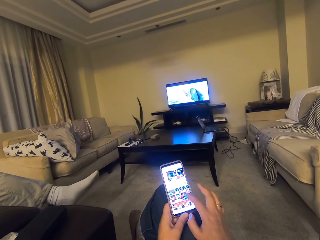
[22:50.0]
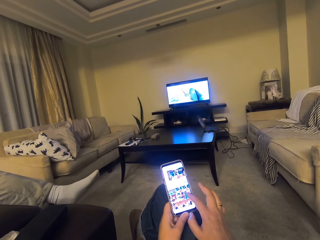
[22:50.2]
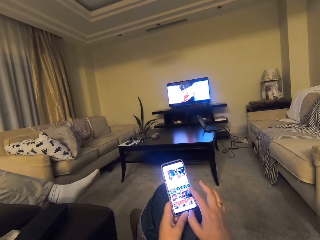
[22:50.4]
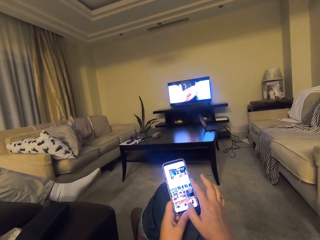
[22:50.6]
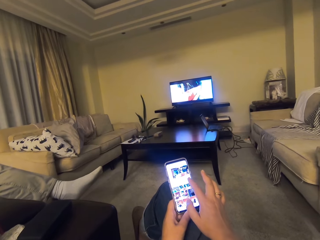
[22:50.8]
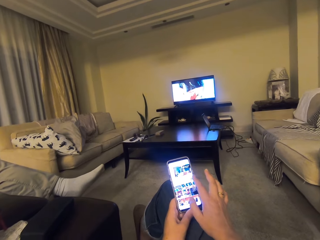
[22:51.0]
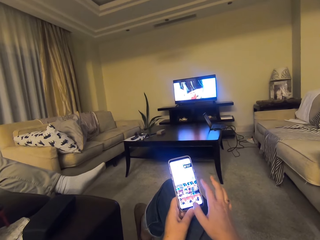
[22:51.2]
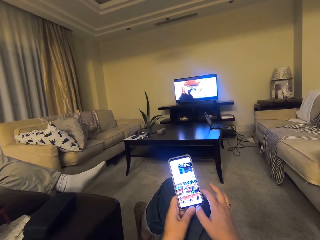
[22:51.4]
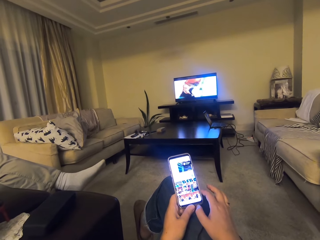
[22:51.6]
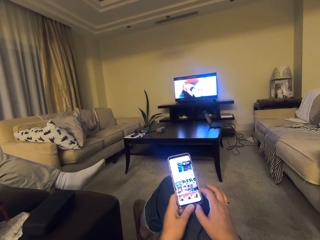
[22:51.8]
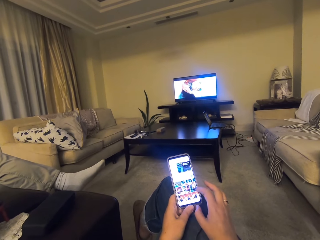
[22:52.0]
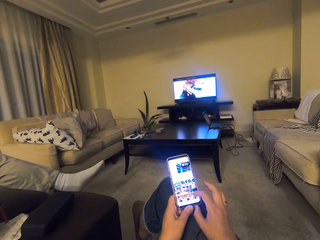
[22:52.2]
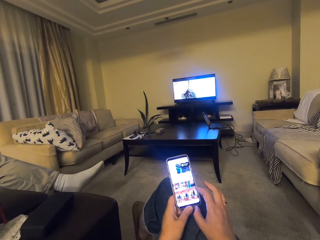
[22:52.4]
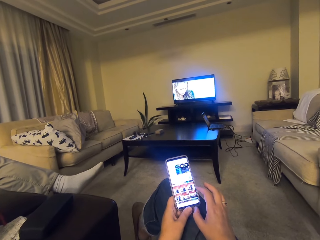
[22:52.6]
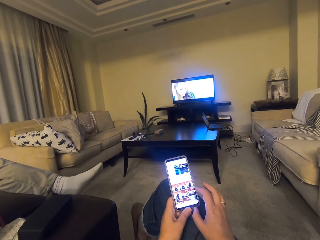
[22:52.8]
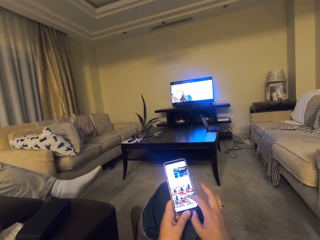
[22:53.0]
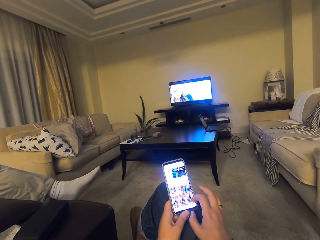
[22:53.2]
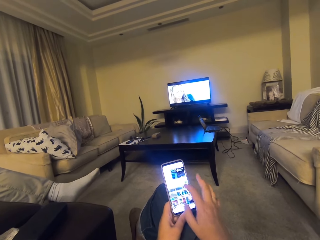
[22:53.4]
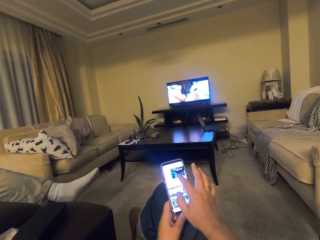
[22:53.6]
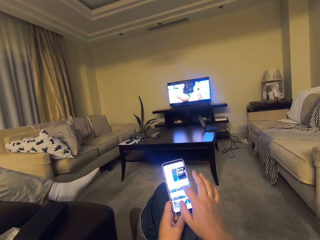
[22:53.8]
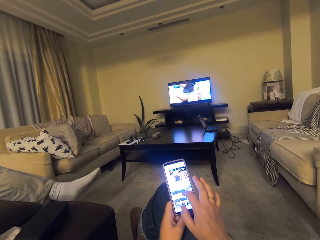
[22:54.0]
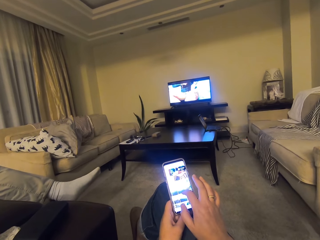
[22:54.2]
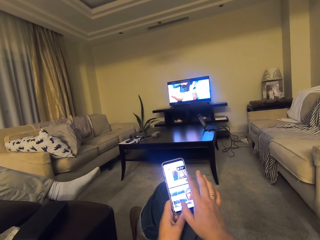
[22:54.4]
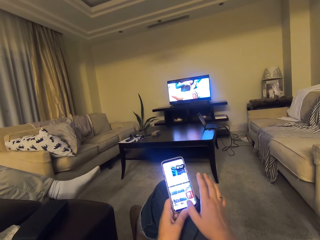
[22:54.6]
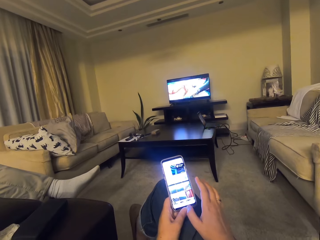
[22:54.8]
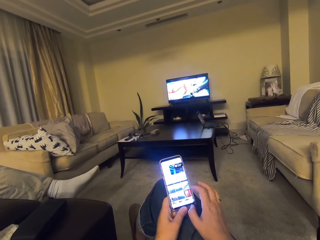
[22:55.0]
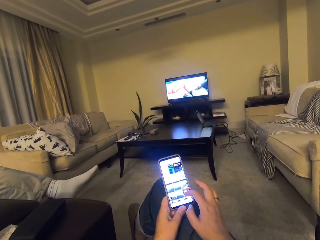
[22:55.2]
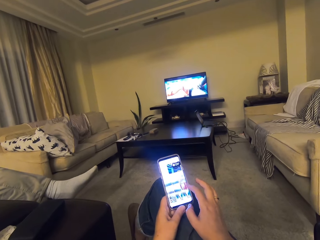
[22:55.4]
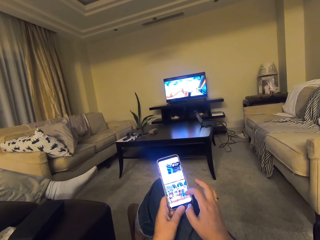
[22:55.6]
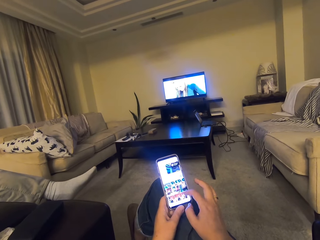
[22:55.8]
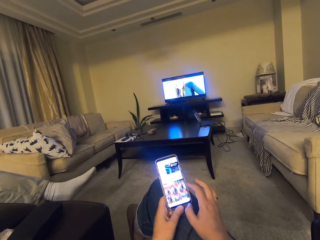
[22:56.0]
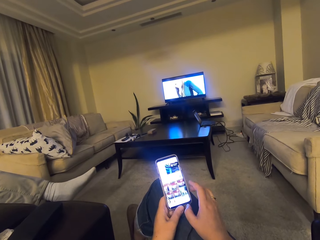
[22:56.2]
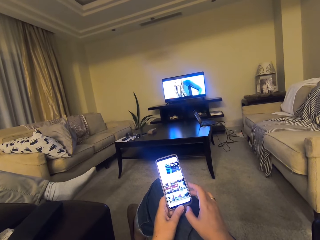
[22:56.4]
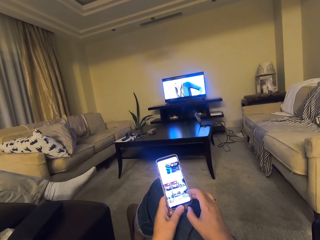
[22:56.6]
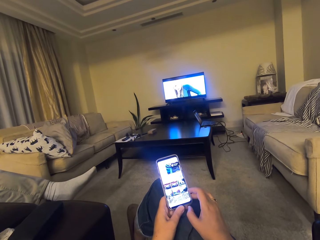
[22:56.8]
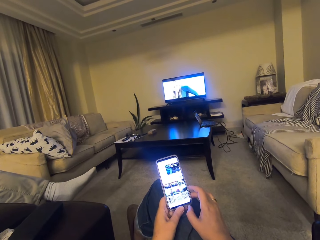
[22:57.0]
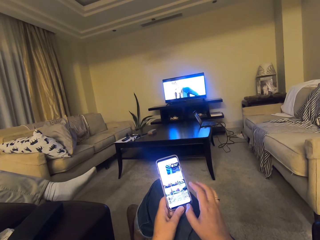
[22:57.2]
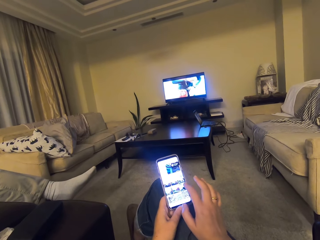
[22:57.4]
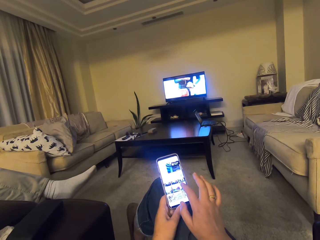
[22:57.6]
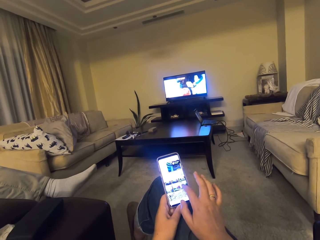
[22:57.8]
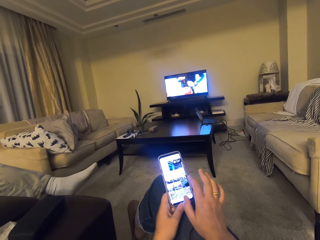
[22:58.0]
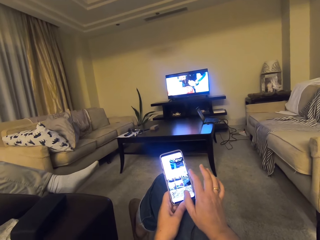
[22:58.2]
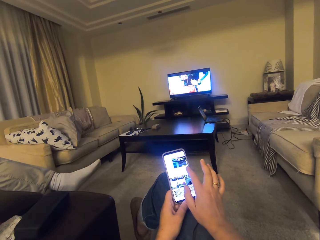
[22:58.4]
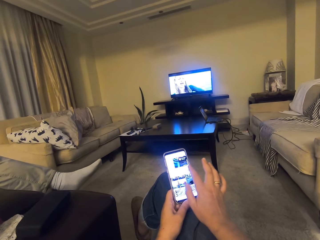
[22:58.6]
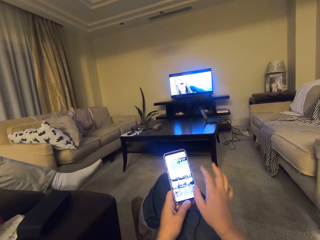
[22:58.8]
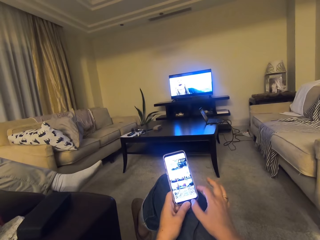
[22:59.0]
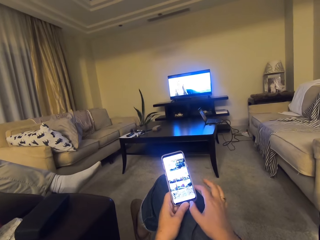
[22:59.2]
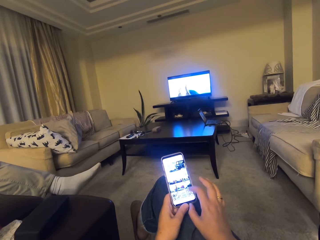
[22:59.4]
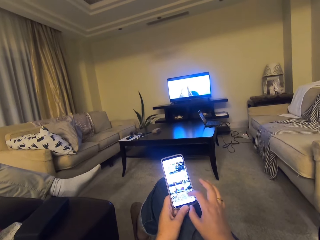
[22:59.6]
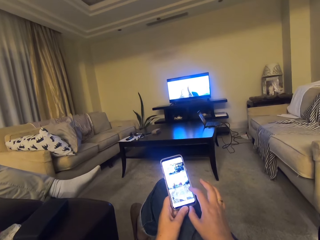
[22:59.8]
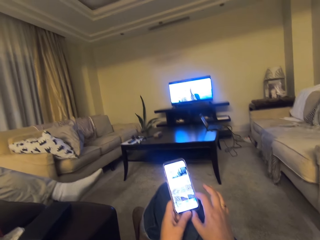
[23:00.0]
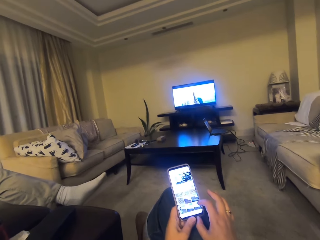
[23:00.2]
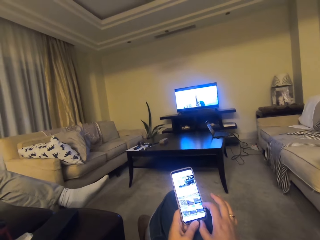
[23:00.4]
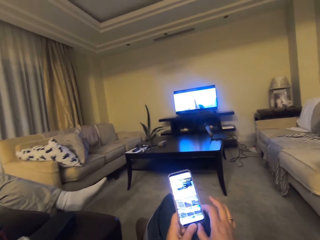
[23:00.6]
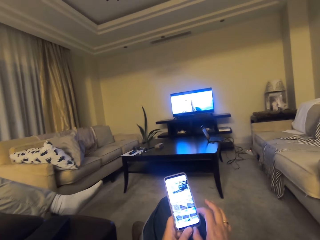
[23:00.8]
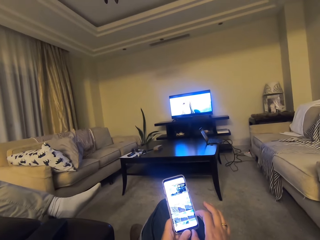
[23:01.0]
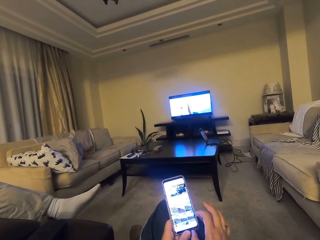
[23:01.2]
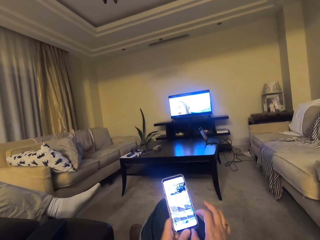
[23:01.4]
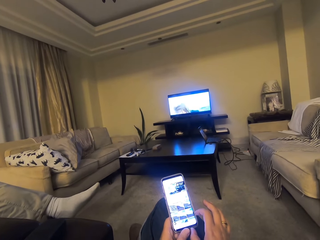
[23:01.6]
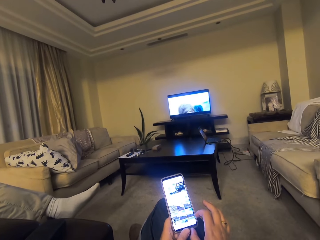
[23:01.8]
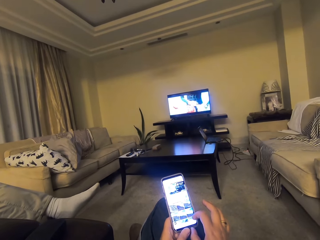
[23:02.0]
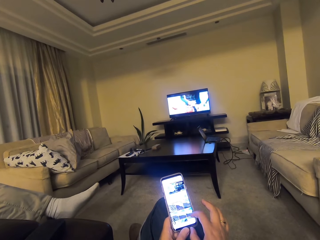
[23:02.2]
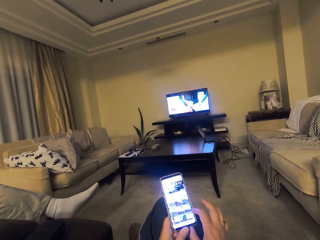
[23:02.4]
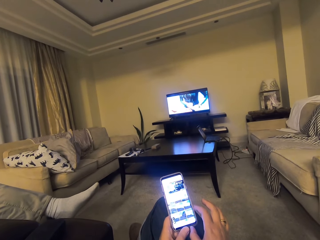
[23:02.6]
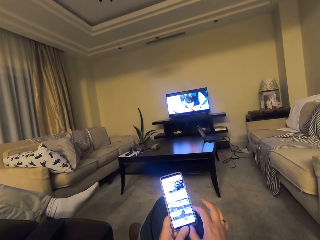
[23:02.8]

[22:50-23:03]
The camera wearer scrolls up their phone. They scroll up their phone again. They use the phone and talk. They scroll down their phone, scroll up their phone, click on the phone, click on their phone, and scroll up their phone.

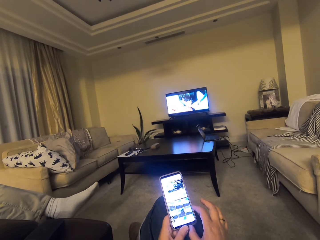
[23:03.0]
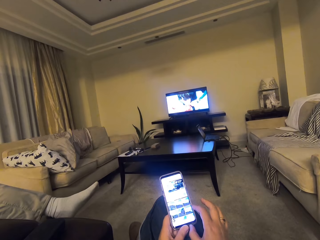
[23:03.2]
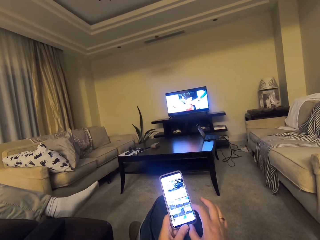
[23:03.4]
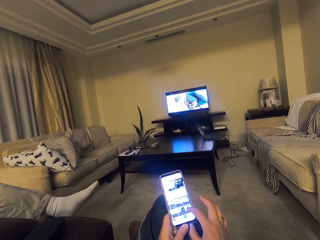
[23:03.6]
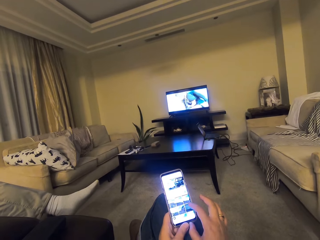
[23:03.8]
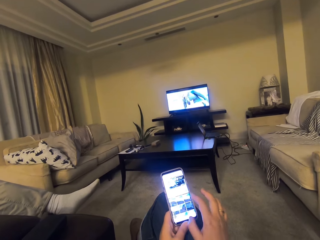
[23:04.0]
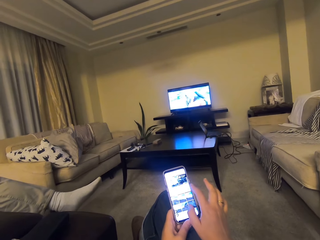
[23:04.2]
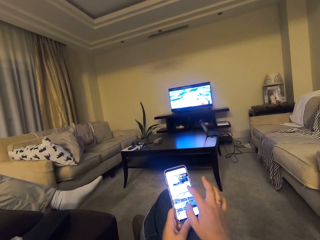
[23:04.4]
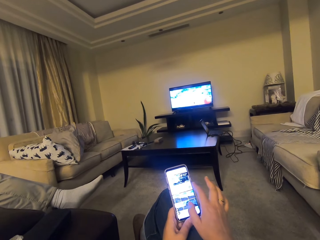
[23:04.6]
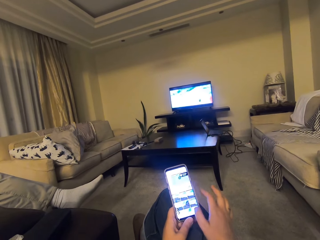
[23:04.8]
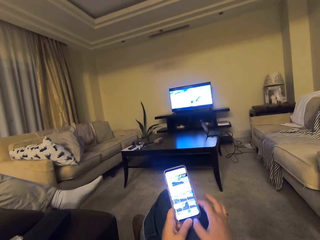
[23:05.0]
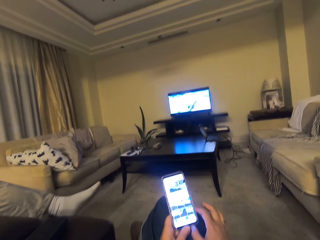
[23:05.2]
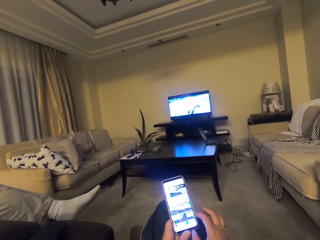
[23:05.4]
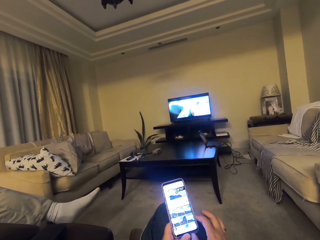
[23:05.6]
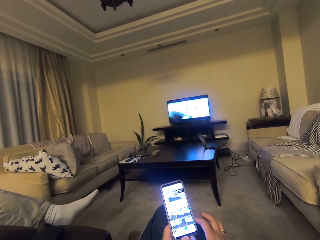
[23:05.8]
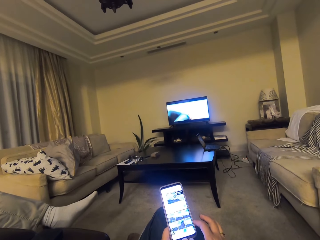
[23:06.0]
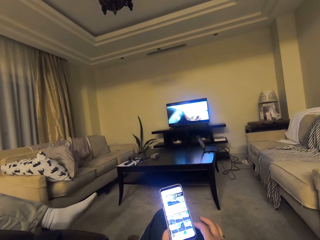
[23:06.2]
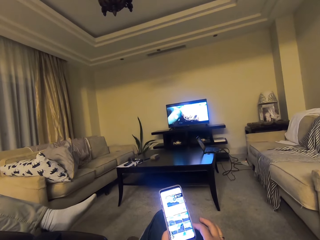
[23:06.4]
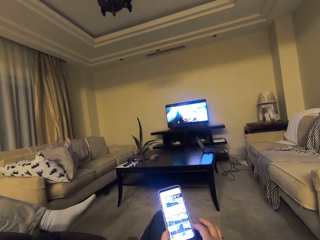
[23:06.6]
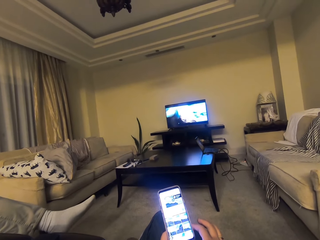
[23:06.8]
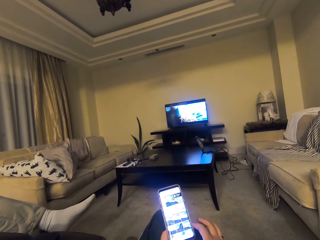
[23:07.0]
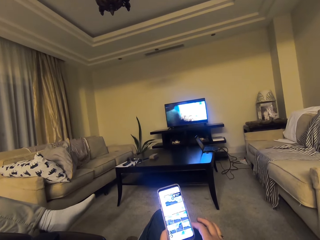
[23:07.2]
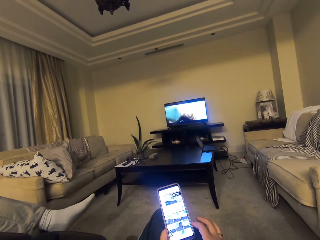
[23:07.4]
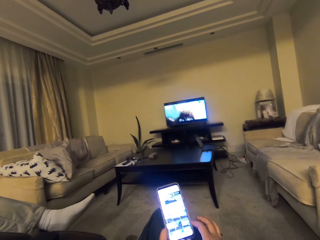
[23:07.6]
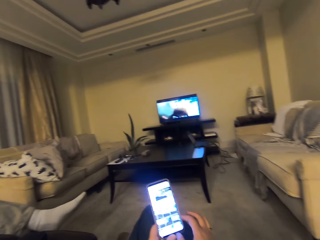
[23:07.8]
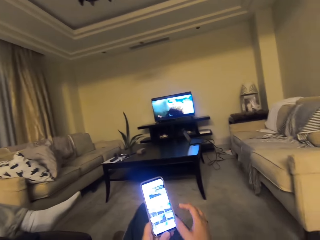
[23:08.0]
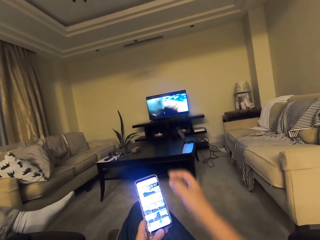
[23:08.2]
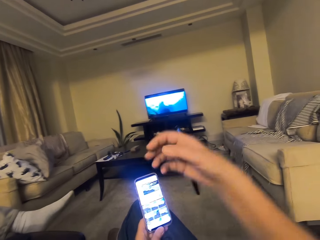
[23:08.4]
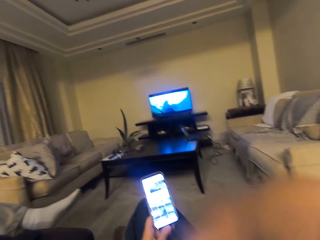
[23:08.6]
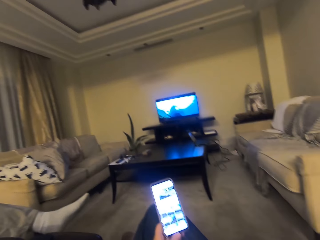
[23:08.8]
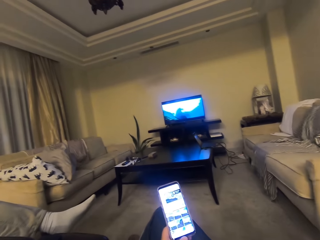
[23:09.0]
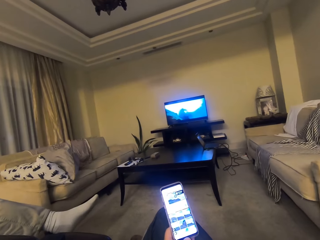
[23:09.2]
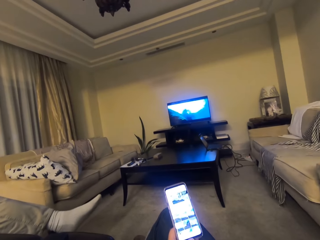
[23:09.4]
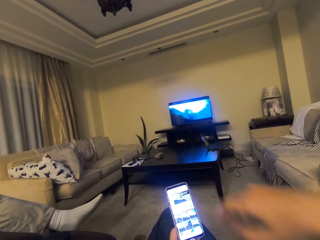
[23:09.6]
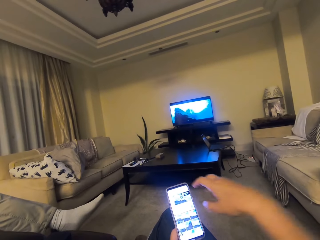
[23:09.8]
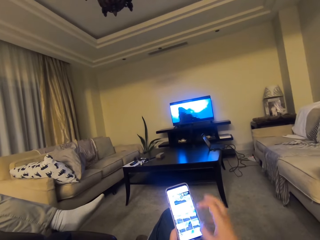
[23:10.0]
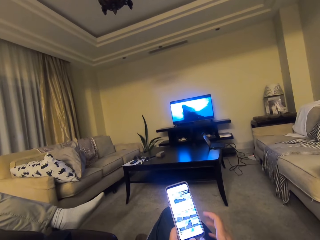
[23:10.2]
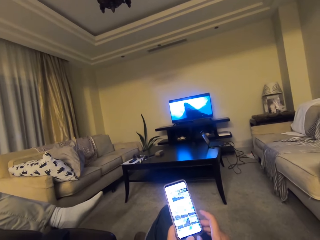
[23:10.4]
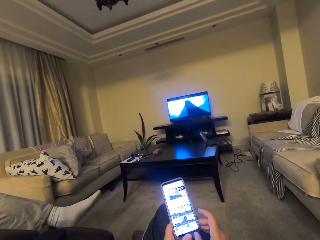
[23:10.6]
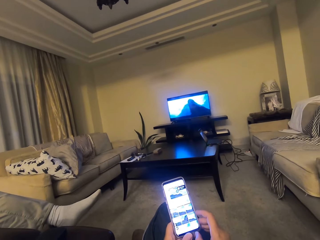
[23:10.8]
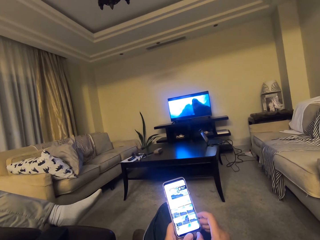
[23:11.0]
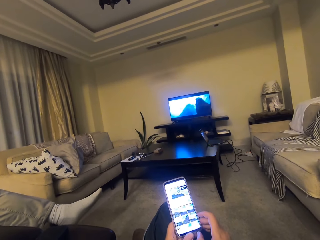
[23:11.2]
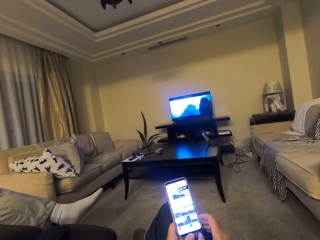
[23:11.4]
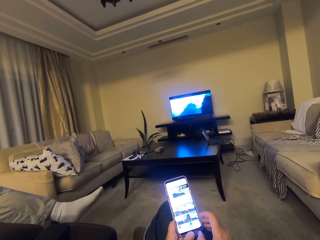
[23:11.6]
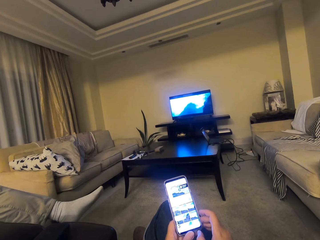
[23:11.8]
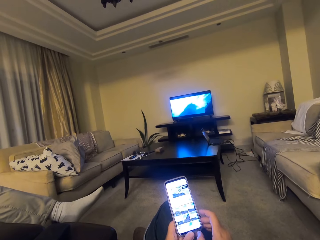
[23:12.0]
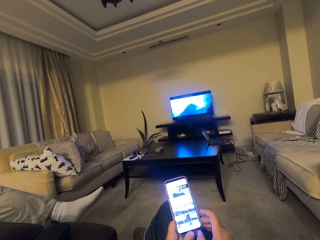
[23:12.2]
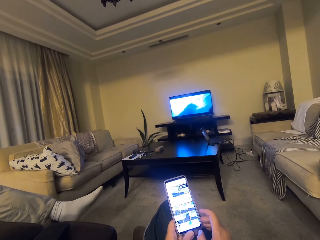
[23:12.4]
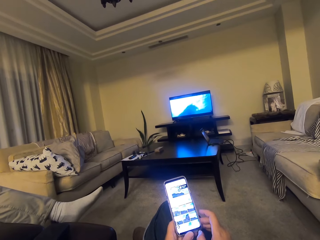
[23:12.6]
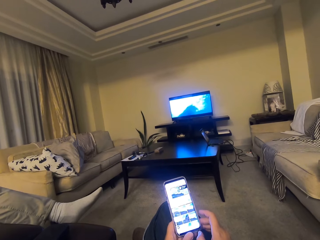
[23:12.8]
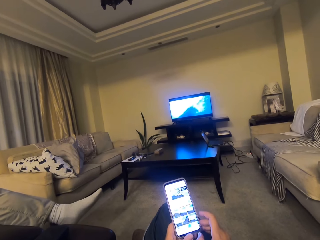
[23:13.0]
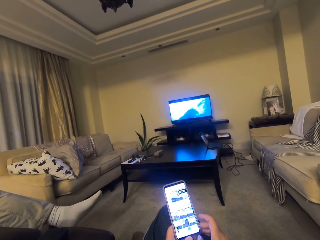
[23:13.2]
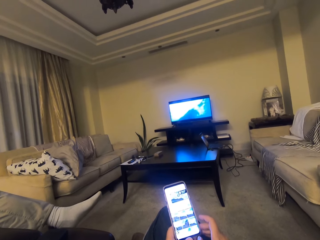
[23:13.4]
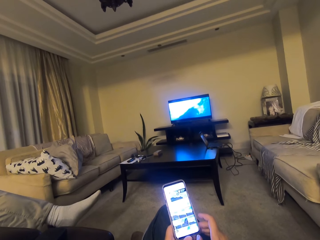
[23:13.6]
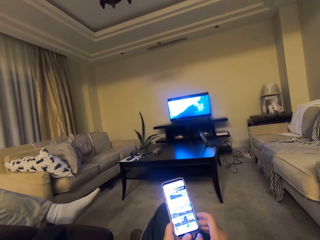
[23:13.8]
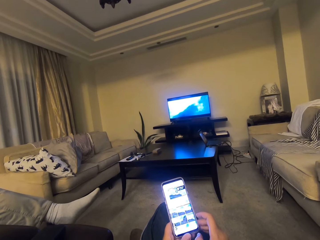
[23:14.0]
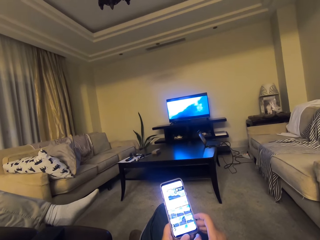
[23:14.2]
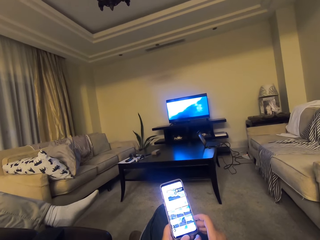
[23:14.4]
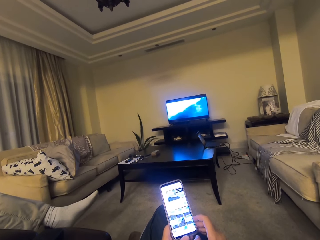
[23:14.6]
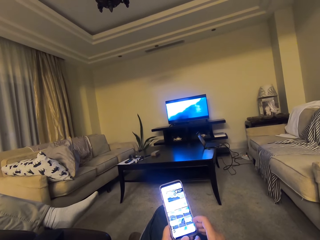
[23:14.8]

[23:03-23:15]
The camera wearer clicks on their phone. They use the phone, talk, and lift the hand up.
